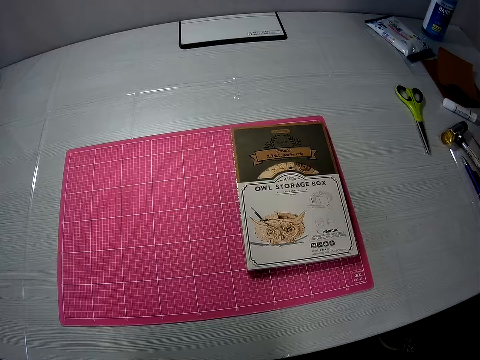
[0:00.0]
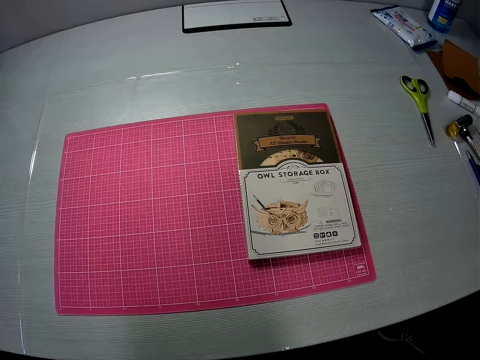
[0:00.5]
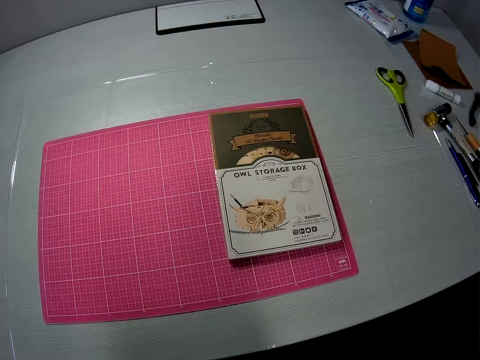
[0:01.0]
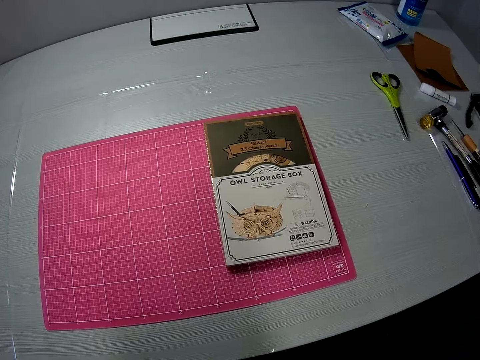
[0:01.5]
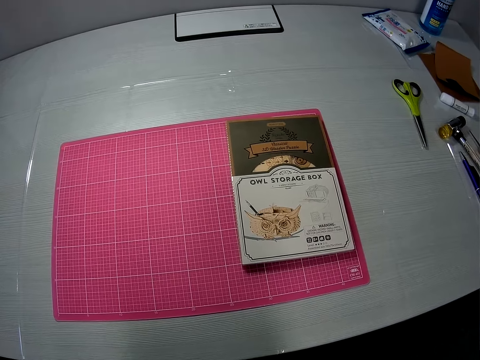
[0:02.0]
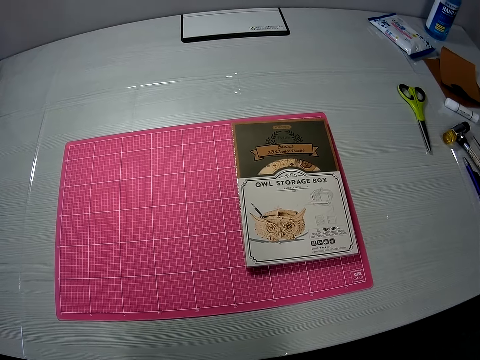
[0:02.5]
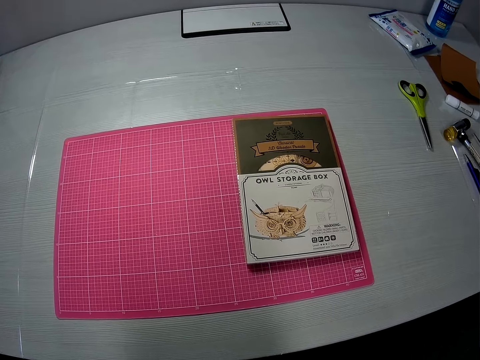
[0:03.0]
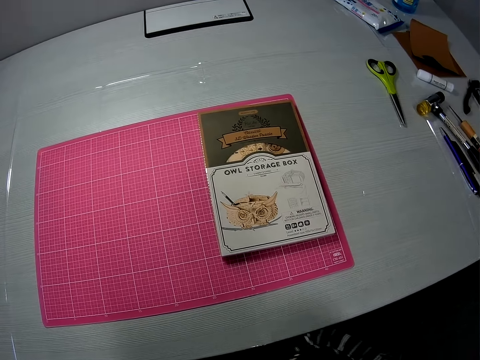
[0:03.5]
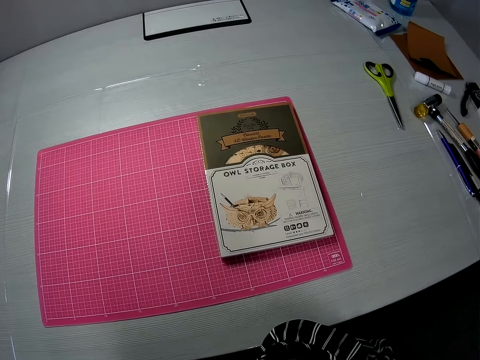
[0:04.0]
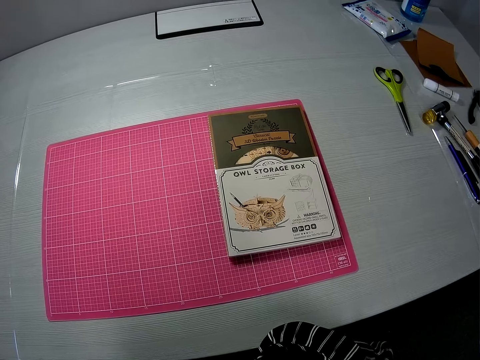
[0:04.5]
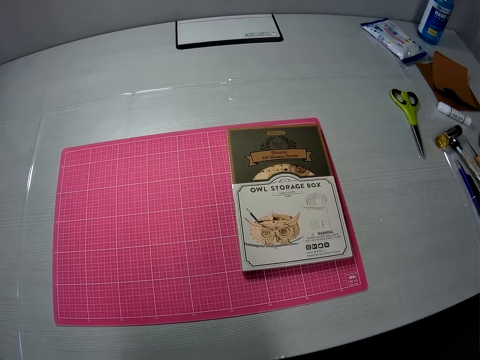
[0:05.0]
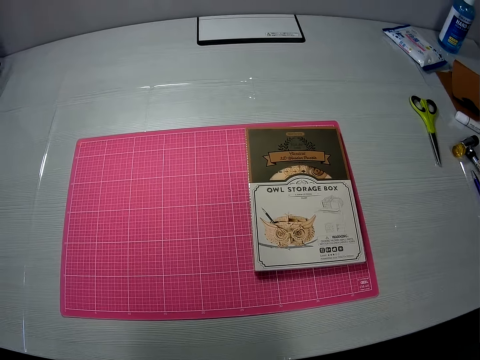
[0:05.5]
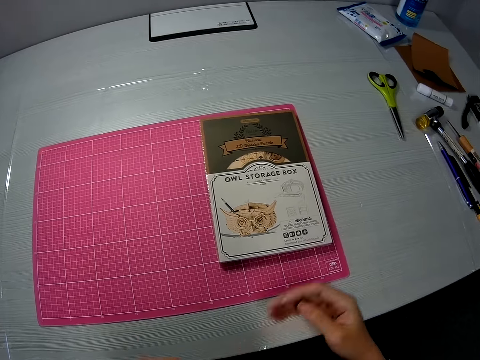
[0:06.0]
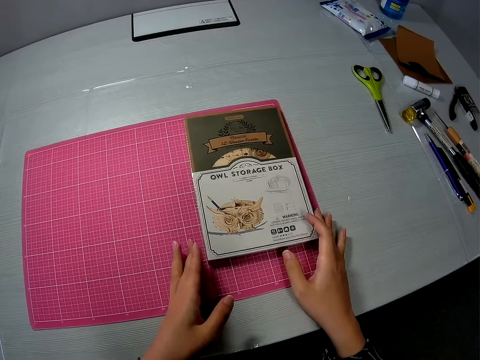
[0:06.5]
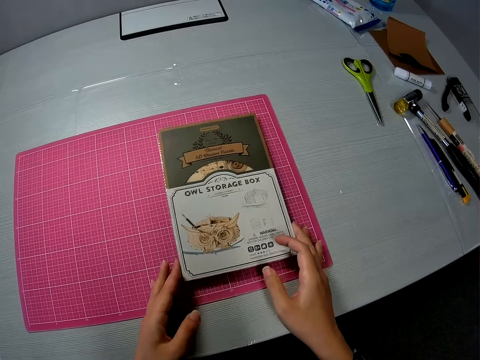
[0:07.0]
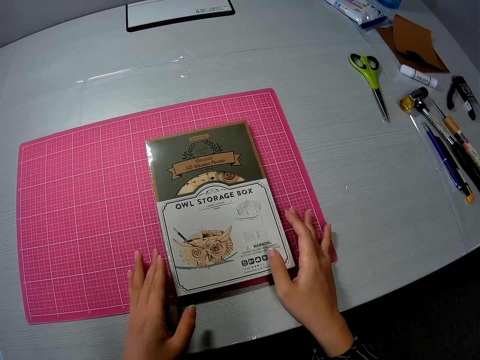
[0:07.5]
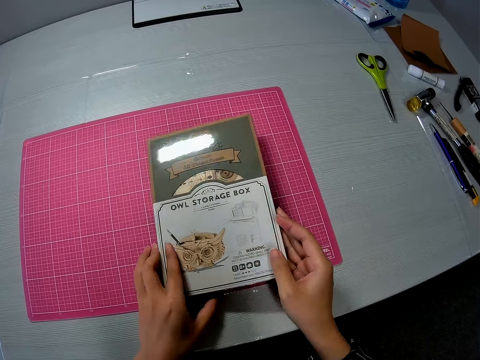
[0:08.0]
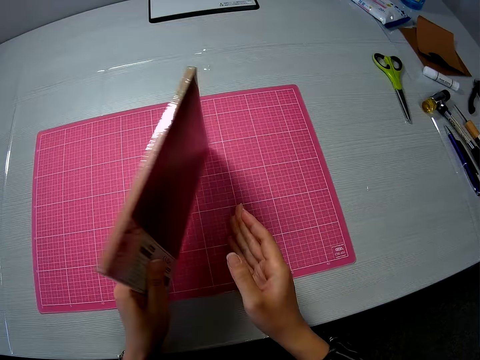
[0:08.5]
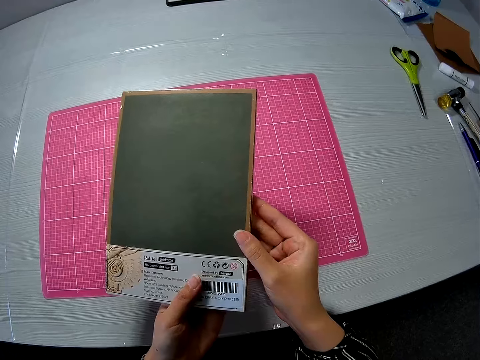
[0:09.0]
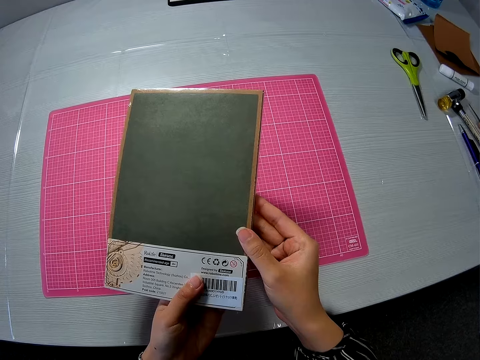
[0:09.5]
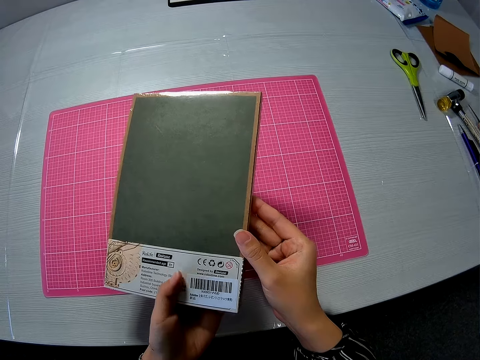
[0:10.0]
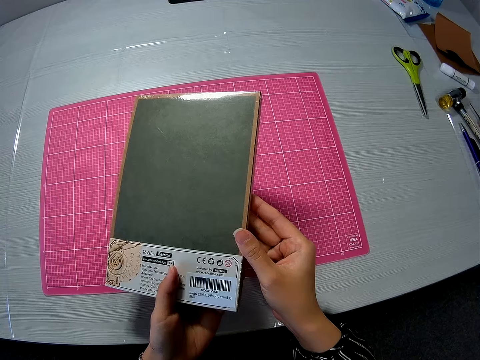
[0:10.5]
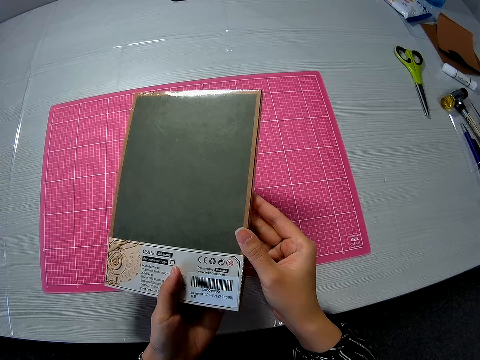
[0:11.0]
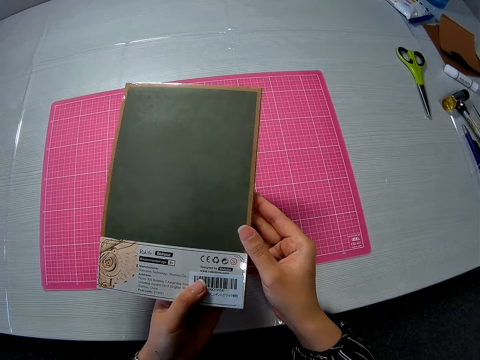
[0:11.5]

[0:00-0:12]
The camera wearer sits in a room. They hold an owl storage box. They carry the storage box. They turn the box.

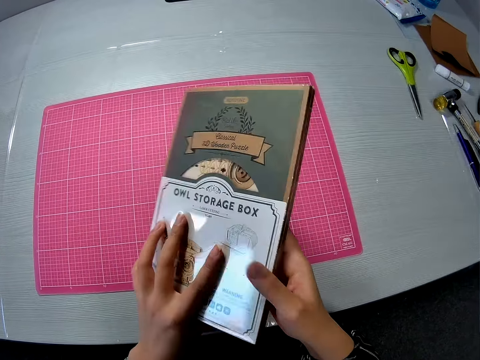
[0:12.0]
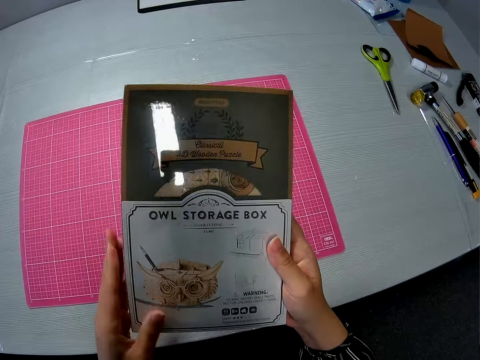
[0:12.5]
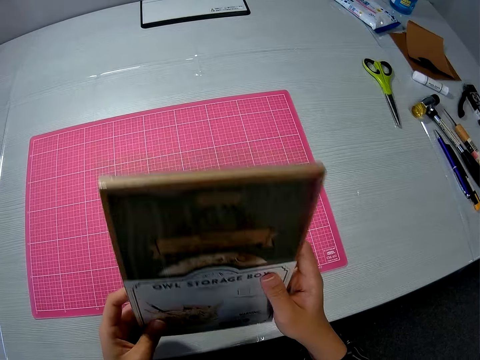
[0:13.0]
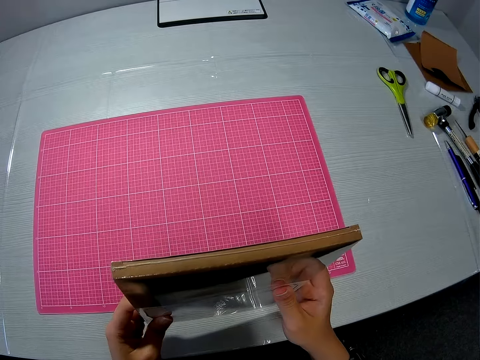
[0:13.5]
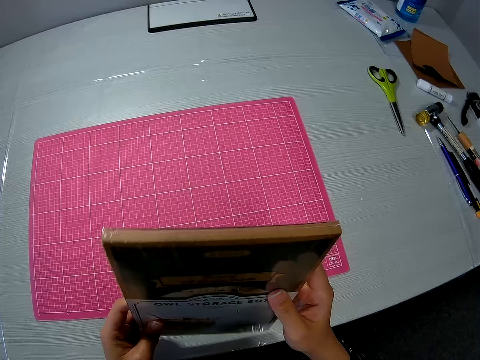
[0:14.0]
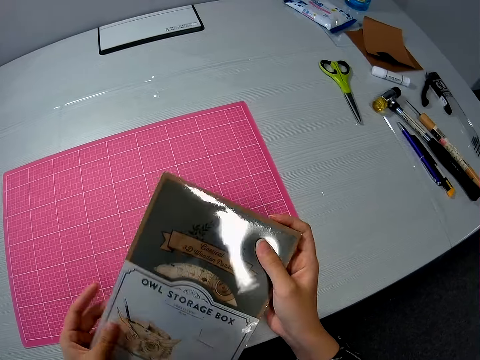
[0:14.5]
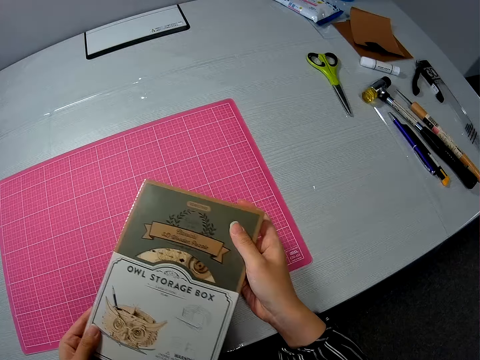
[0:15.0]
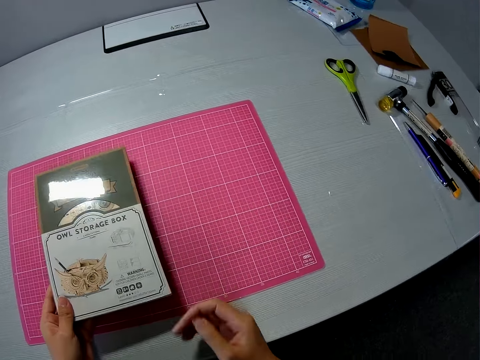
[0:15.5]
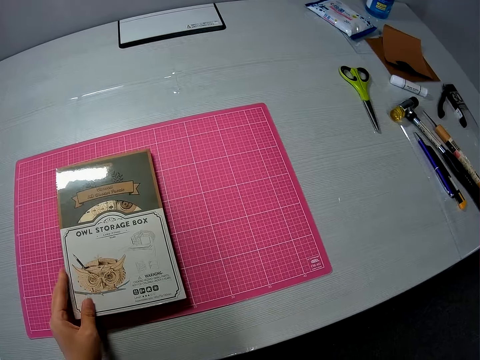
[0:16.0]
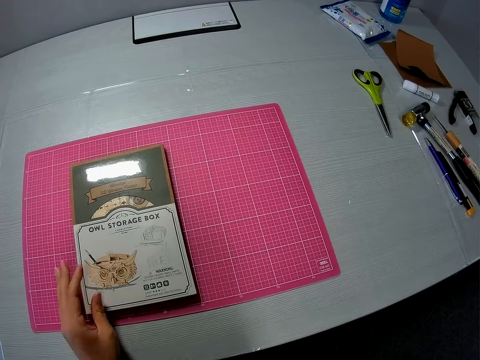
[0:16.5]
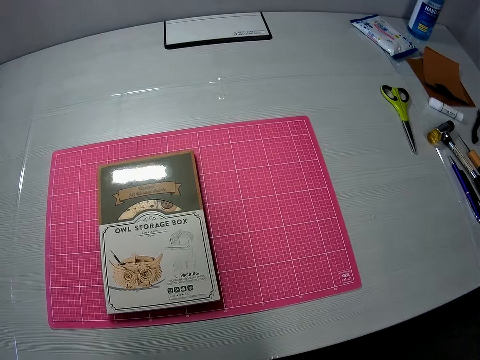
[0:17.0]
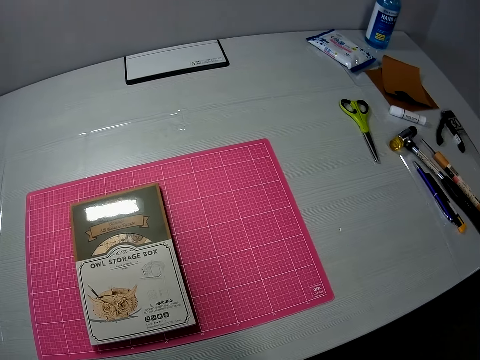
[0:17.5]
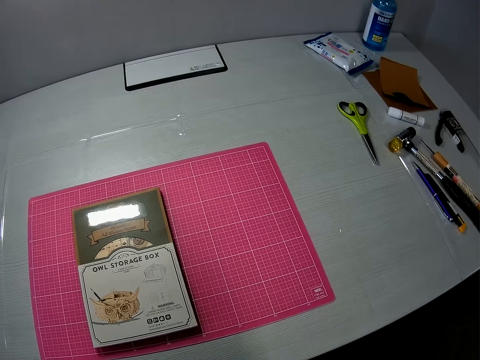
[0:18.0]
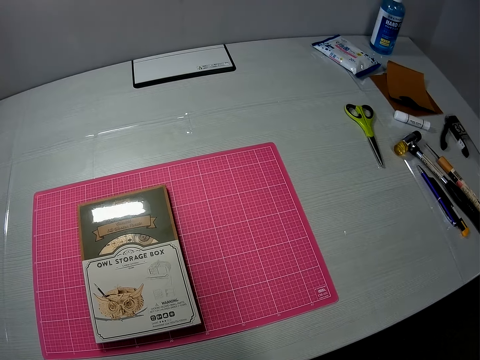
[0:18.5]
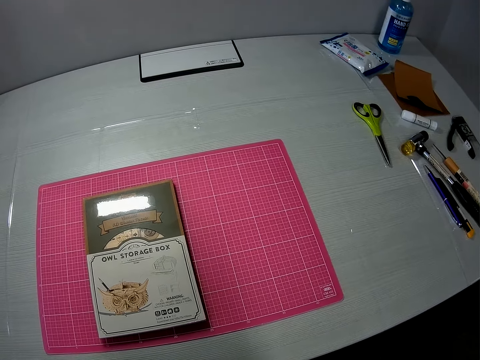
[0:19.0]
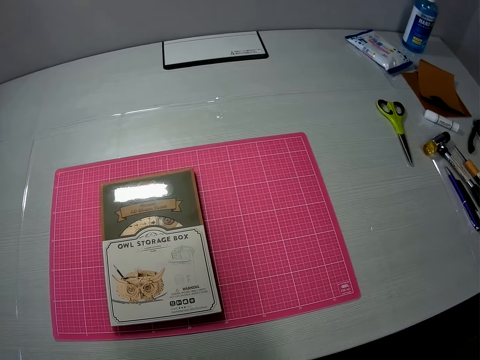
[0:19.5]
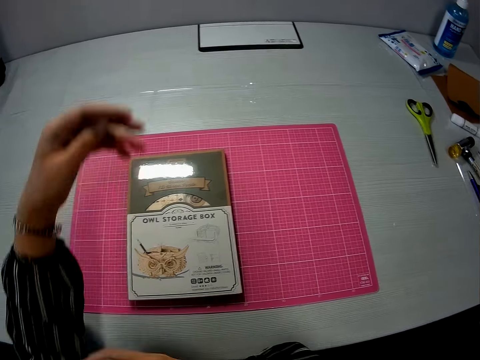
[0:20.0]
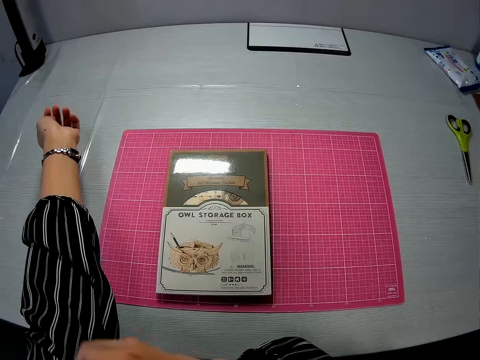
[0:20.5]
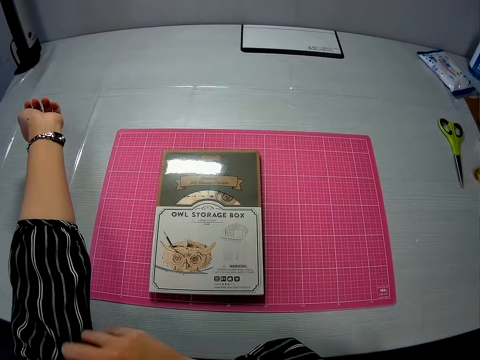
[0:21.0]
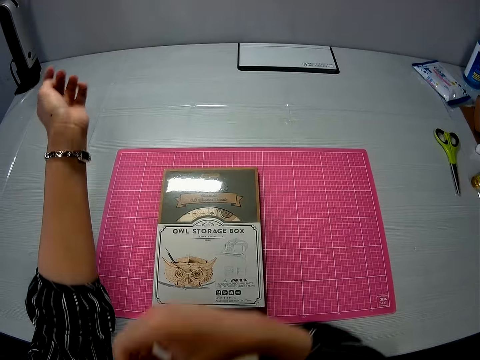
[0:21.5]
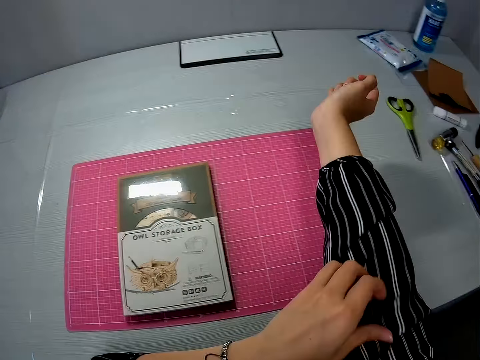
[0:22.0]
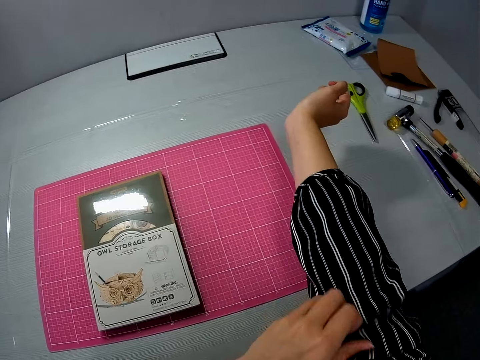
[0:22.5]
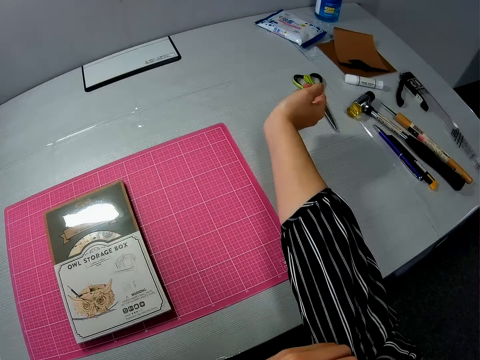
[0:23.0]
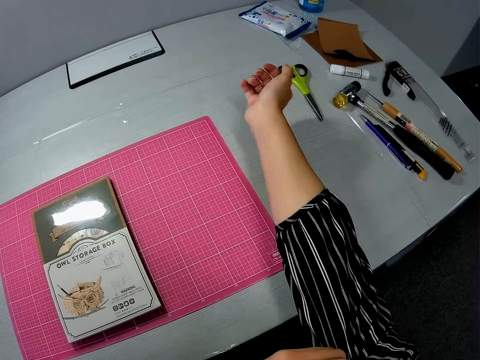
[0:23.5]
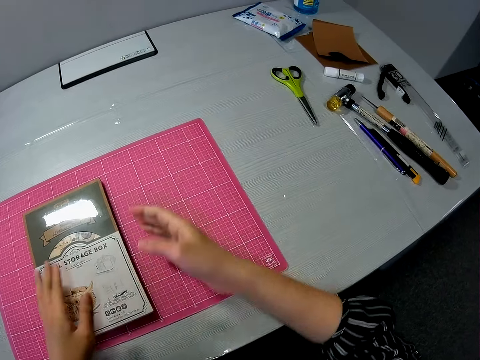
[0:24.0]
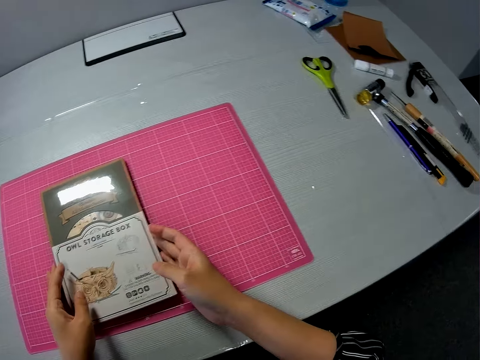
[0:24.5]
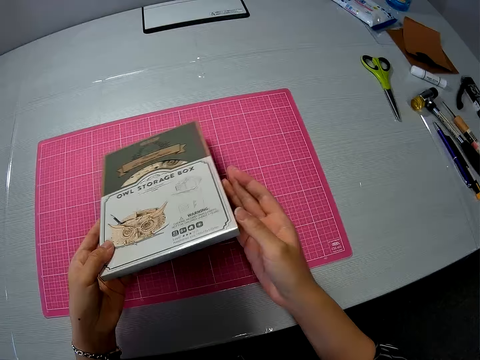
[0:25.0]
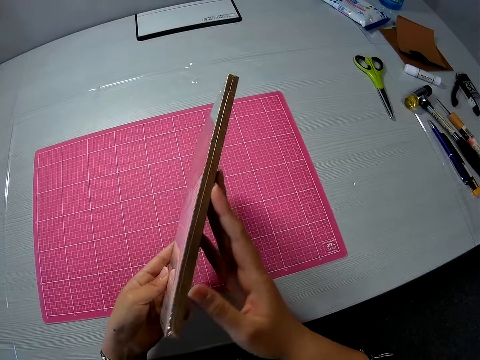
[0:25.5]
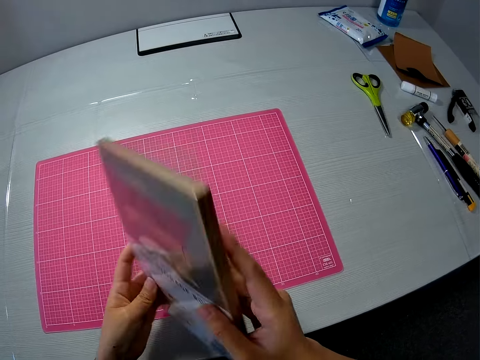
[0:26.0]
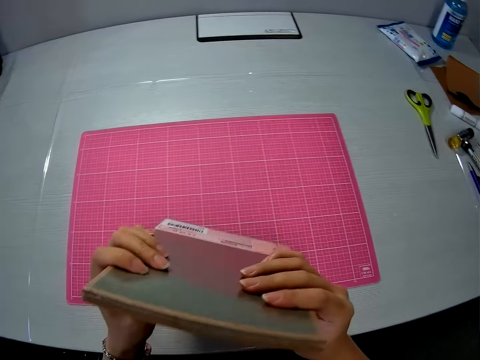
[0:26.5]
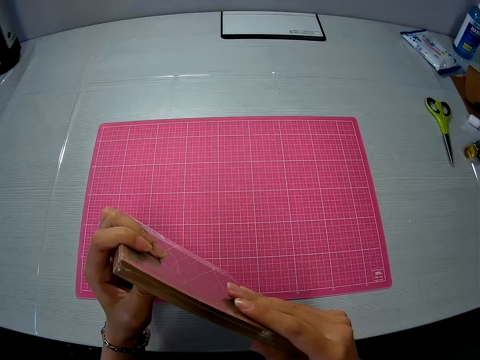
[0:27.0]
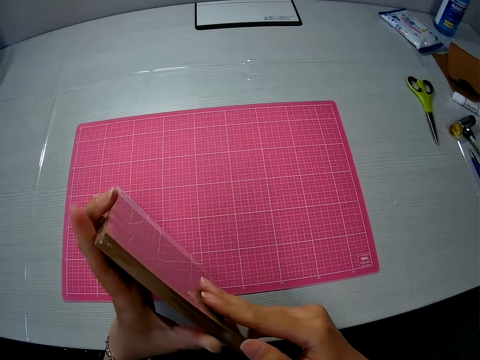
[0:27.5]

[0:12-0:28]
The camera wearer turns the front side of the box. She checks the storage box. She holds the box upwards. She puts the owl storage box on the table. She stretches her hands. She scratches her left arm. She scratches her right arm. She holds the box. She picks up the storage box.
